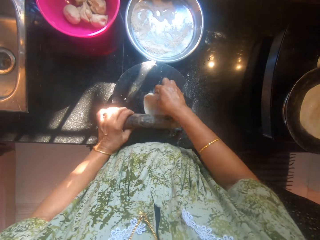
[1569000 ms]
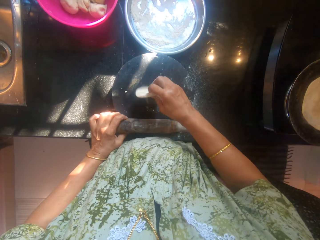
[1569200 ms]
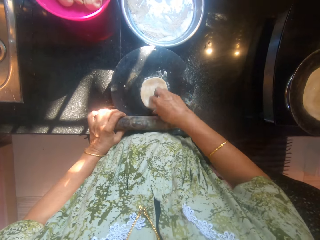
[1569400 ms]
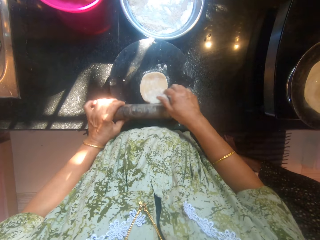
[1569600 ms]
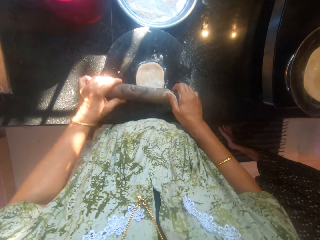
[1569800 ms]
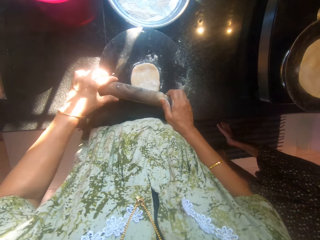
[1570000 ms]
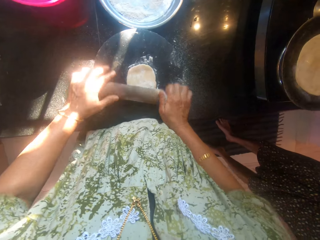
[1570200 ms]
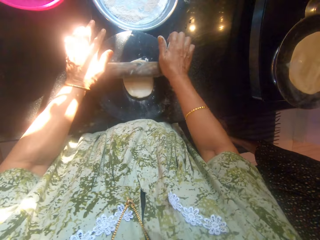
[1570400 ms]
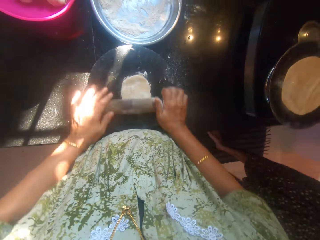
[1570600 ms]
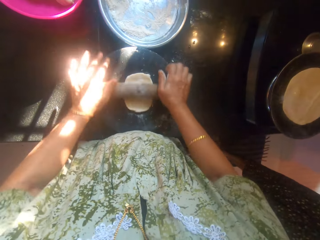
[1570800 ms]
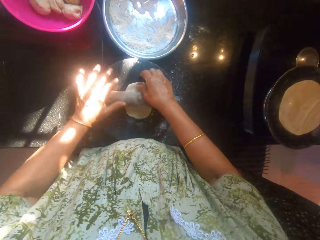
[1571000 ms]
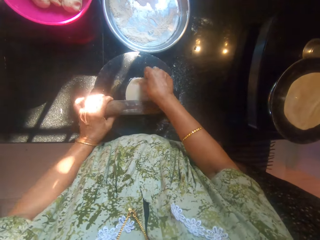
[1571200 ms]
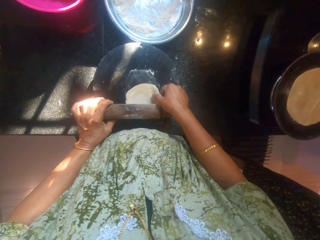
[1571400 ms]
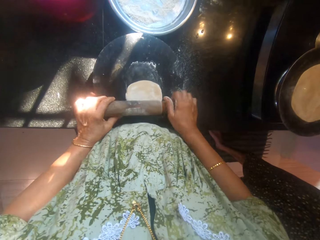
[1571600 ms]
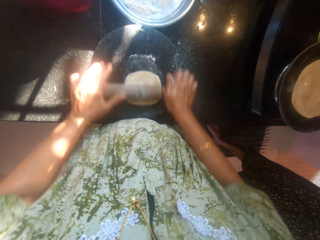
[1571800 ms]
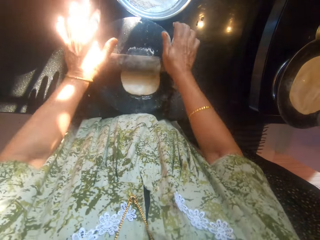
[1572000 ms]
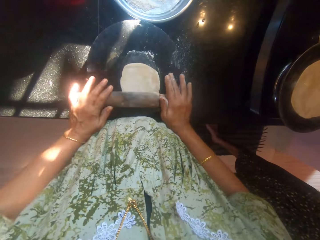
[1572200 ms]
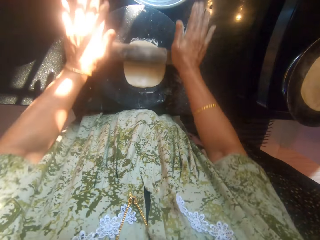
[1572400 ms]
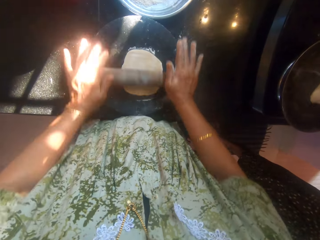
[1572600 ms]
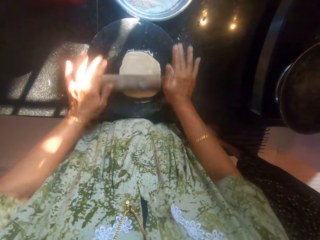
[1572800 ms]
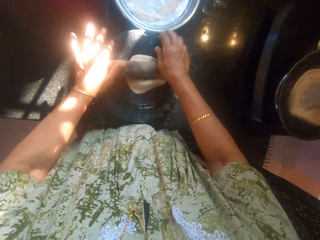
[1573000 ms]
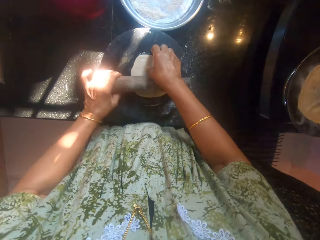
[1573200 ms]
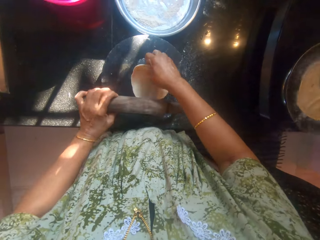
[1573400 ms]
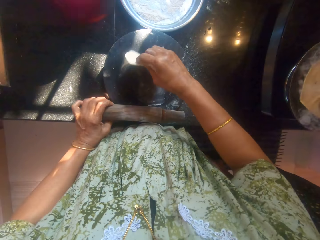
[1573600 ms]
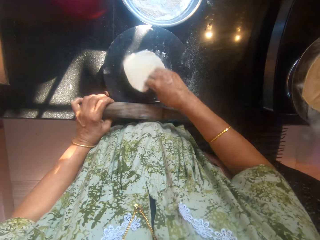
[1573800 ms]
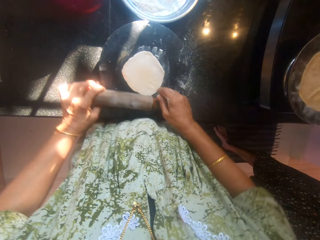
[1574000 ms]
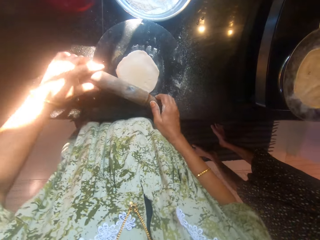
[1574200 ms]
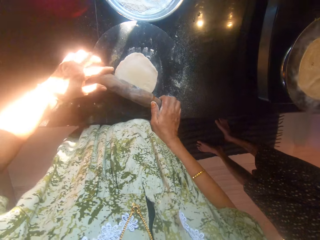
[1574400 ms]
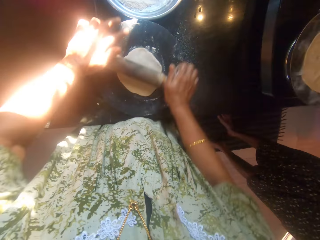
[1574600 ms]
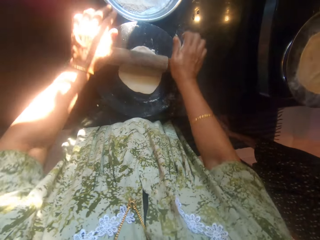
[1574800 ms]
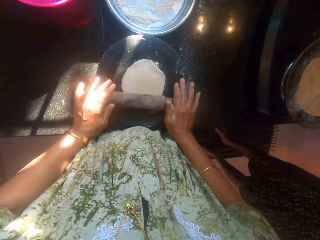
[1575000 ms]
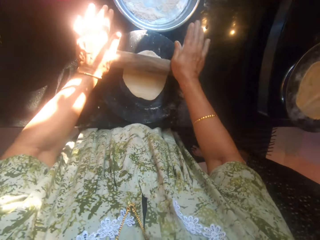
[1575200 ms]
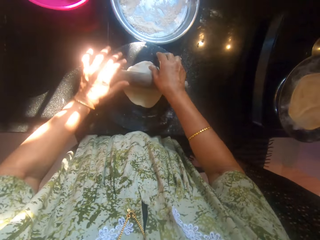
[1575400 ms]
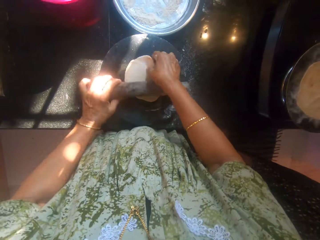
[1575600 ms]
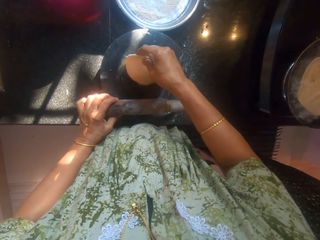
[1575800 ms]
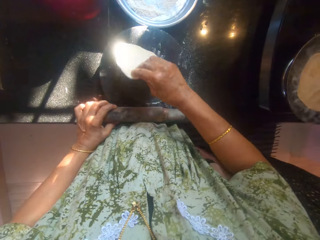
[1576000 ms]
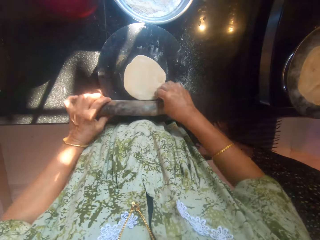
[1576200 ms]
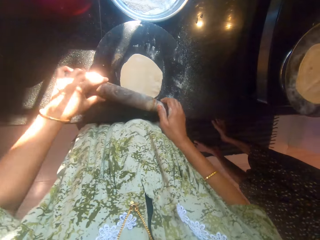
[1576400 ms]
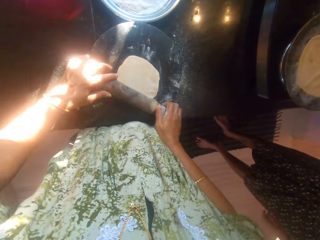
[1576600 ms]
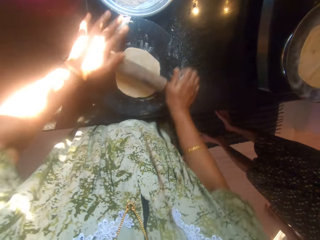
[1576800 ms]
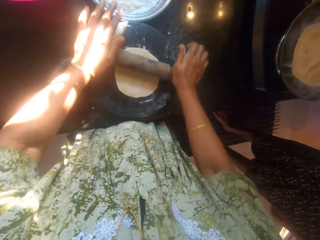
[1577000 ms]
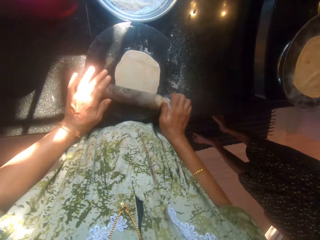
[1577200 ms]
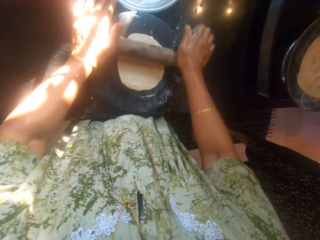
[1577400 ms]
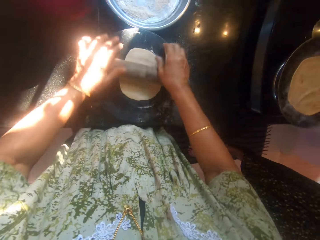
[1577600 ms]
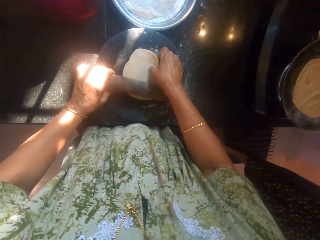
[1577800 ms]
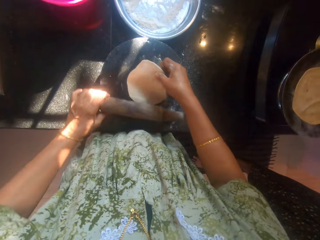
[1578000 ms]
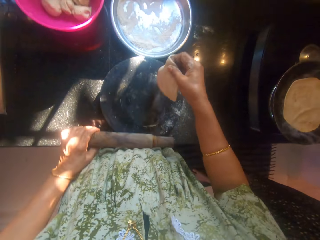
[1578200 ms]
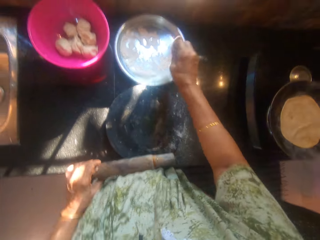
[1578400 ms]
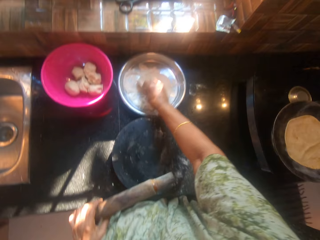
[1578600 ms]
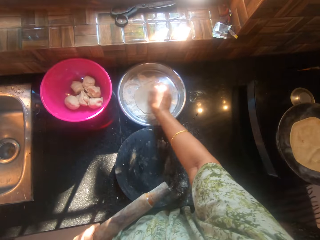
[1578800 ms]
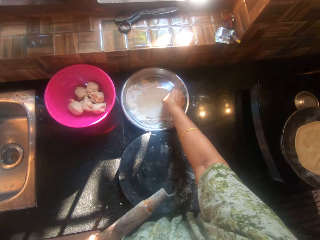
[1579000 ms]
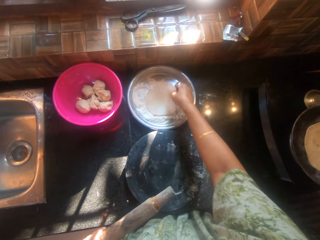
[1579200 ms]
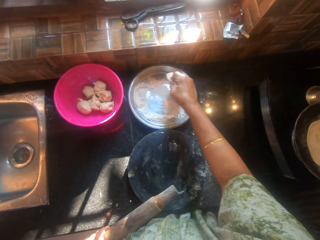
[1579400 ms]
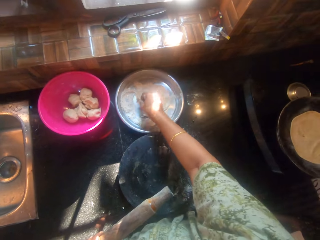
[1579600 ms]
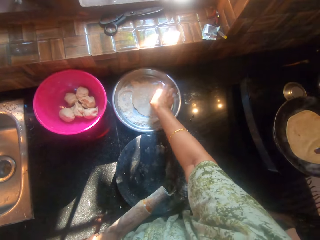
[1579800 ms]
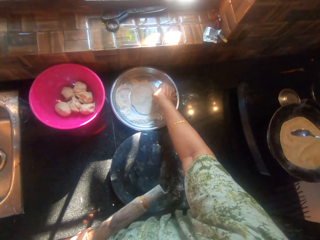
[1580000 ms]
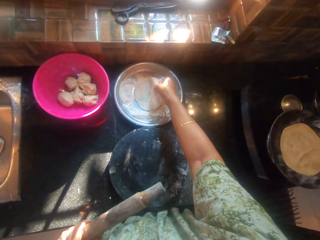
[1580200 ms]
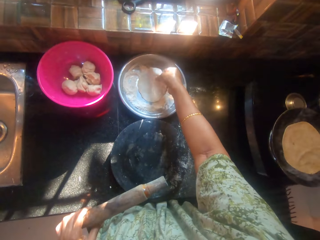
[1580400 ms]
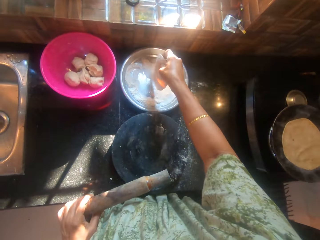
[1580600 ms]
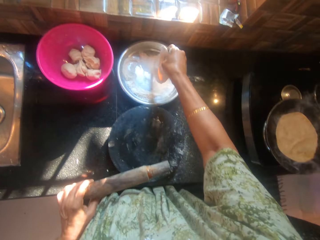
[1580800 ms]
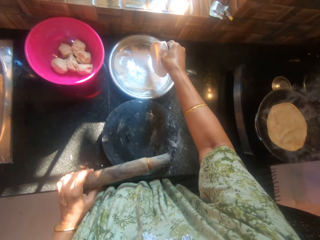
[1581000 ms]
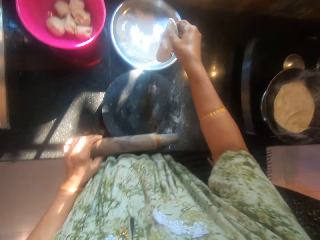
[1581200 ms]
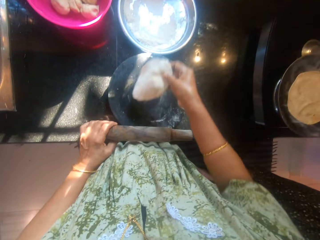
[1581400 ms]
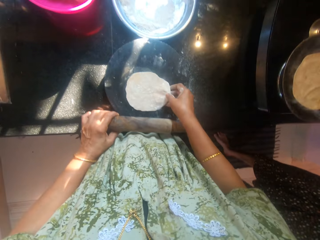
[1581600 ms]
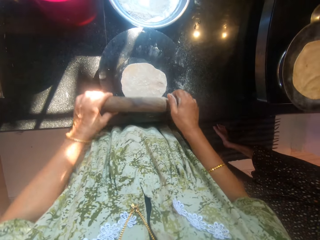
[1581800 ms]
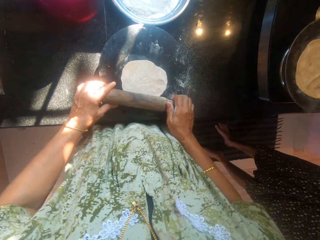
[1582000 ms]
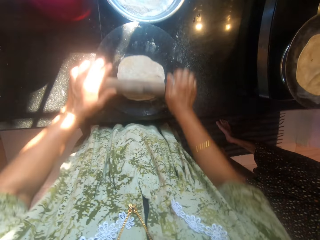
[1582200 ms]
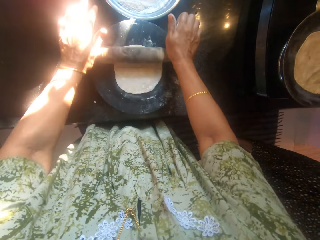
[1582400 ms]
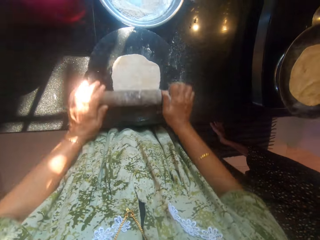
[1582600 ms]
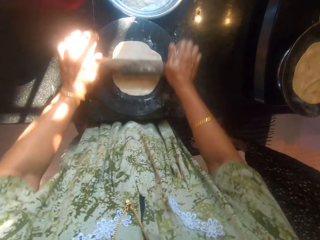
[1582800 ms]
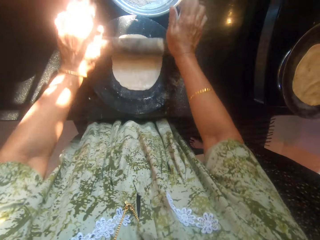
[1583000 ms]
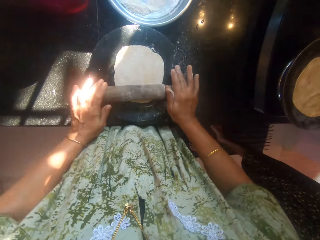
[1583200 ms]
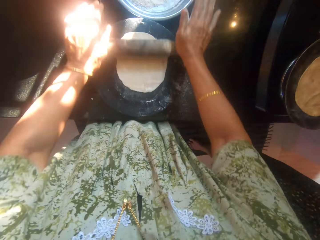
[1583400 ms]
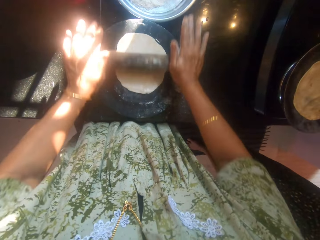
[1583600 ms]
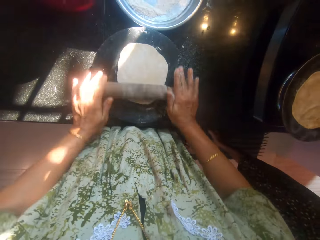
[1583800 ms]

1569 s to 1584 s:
The camera wearer turns a dough. They roll the dough. They turn the dough. A man turns a flat bread. The camera wearer turns the dough. They roll the dough. They turn the dough. They roll the dough. They place the dough on a tray. They roll the dough in flour on the tray. They turn the dough. The man applies oil on the flat bread. The camera wearer drops the dough on the board. They knead the dough on the board with a rolling pin.

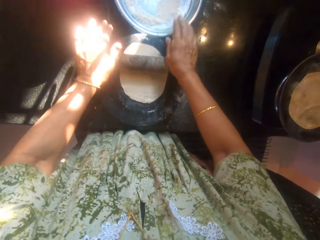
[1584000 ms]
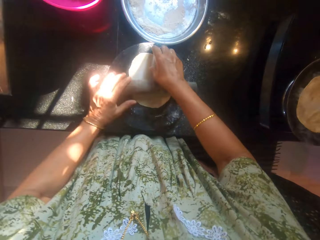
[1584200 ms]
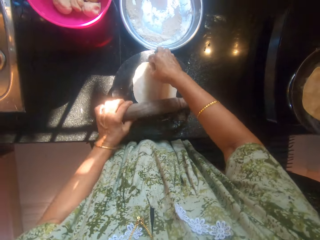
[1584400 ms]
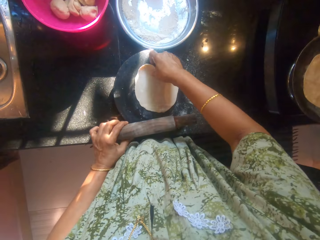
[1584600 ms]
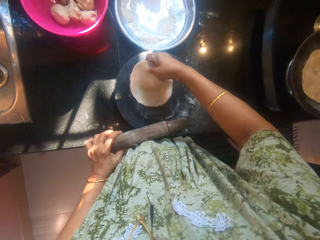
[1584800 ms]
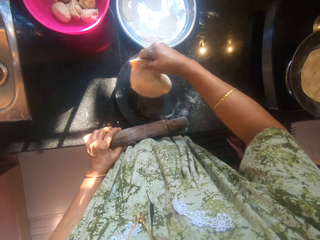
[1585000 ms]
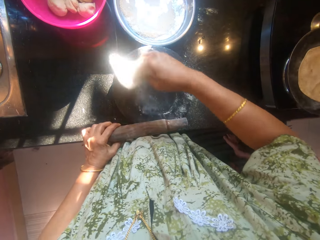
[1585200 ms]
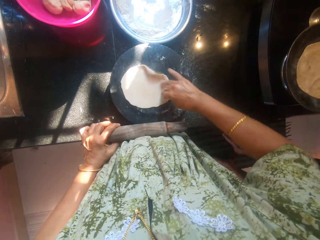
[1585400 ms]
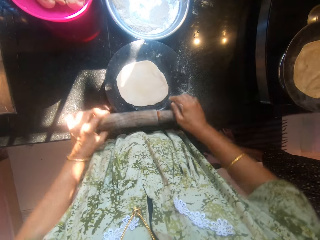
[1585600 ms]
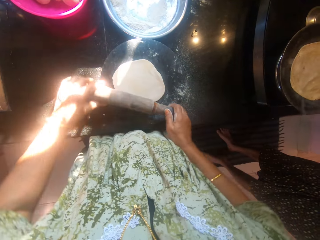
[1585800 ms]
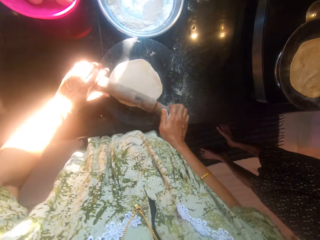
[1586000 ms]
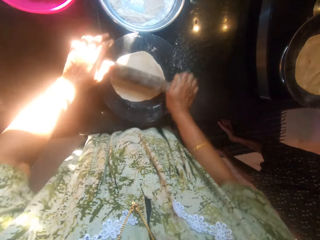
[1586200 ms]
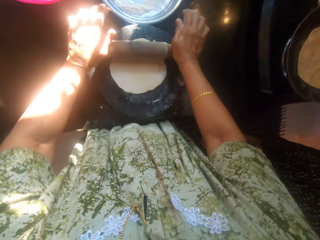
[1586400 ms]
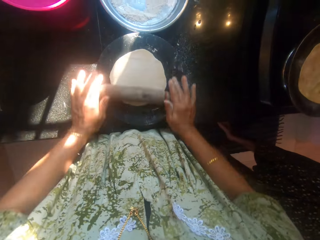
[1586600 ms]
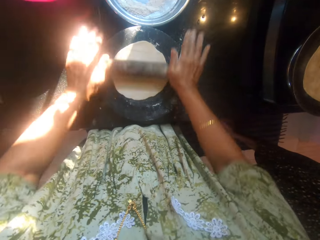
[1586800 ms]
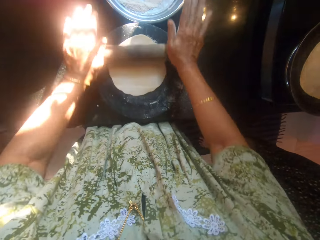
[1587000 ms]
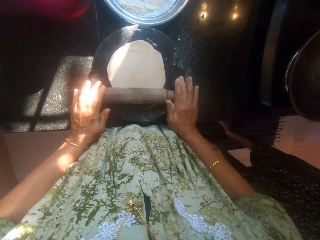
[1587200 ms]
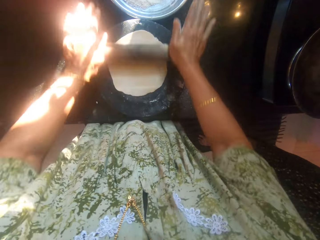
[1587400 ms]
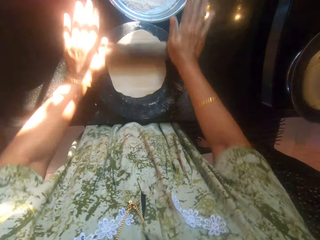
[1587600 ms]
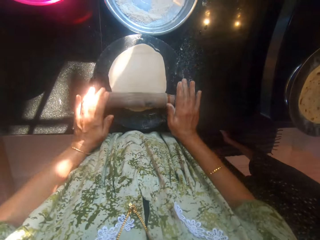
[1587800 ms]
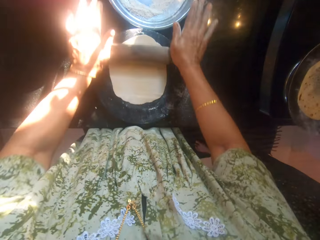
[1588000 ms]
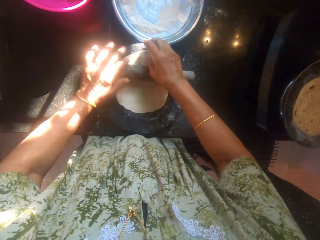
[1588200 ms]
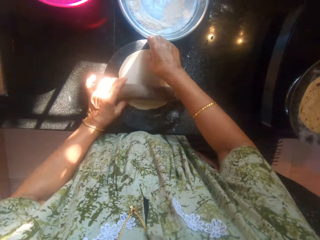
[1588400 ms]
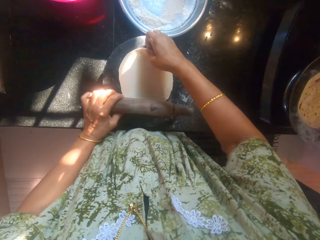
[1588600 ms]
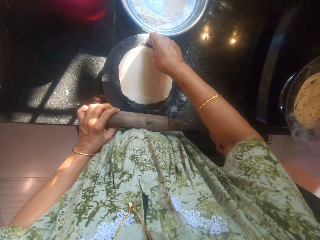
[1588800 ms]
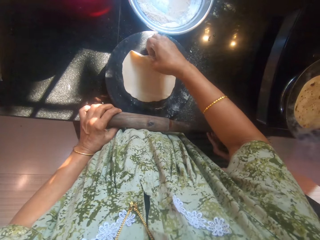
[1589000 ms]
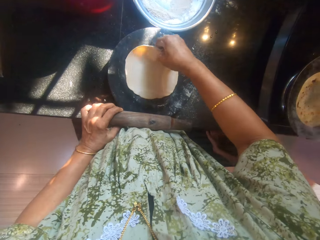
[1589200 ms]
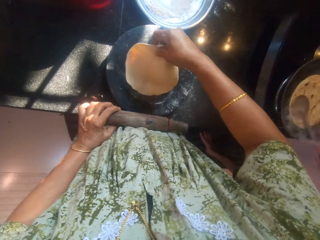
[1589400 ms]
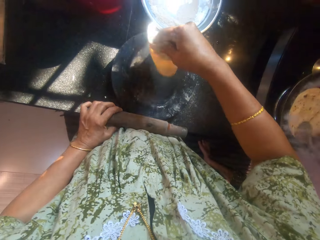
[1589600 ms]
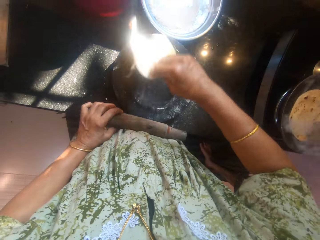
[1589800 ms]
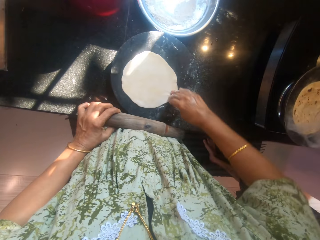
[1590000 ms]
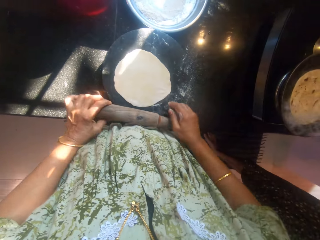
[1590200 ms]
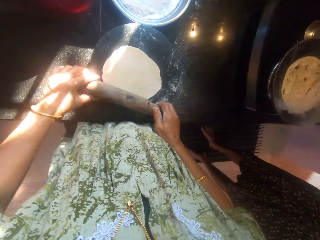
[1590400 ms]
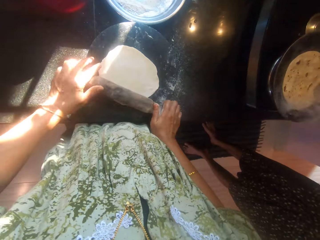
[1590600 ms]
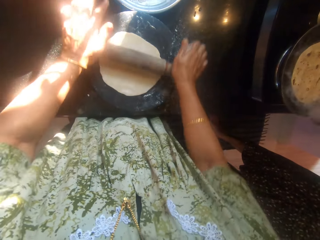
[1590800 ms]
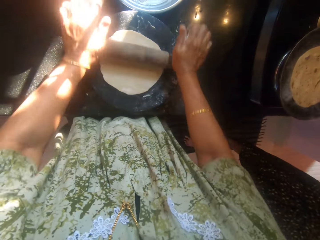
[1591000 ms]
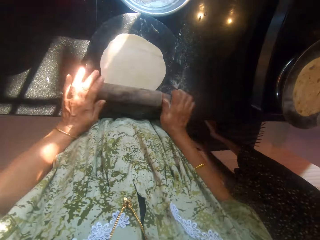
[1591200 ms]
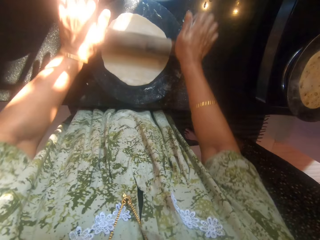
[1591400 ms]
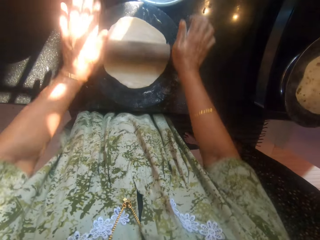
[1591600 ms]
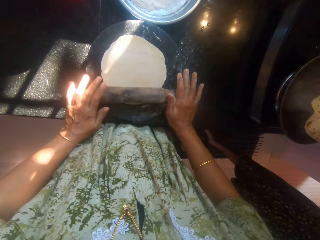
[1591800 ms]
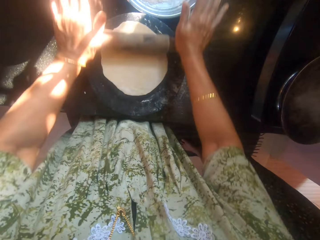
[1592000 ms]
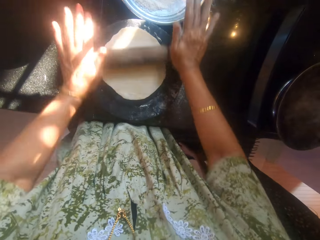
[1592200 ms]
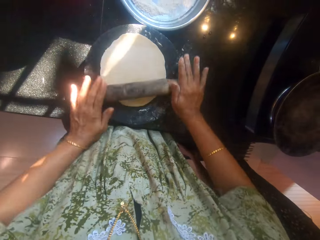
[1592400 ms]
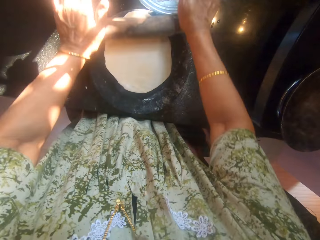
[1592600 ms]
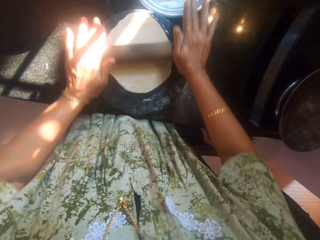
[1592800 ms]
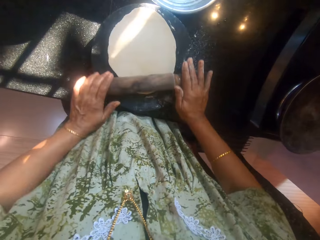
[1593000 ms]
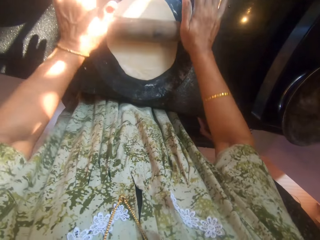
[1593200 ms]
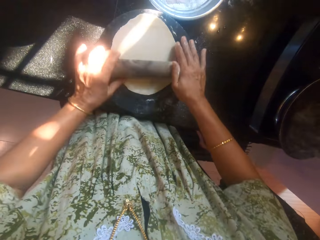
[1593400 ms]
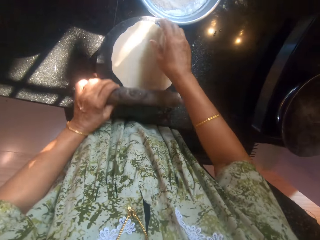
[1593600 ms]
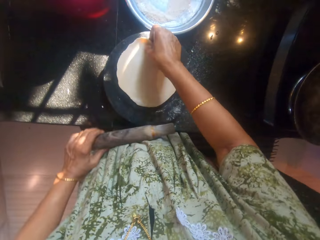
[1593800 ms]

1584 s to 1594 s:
The camera wearer turns a dough. They roll the dough. A man turns a flat bread and applies oil on the flat bread. The camera wearer turns the dough and rolls the dough. The man picks up the flat bread.
